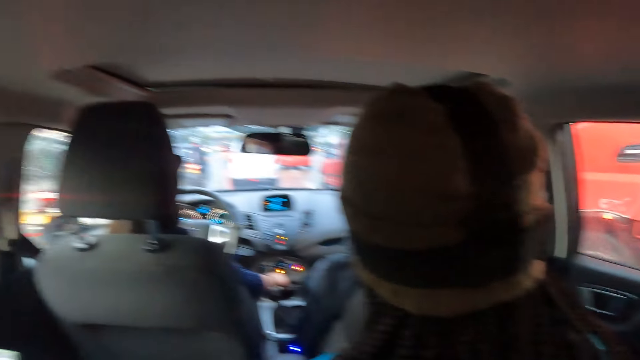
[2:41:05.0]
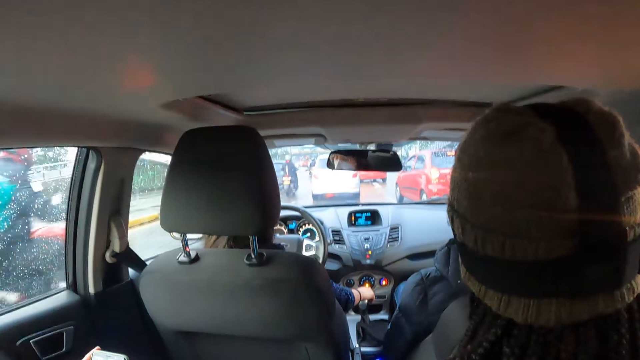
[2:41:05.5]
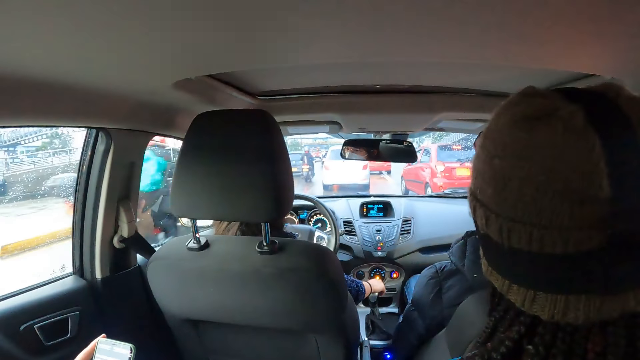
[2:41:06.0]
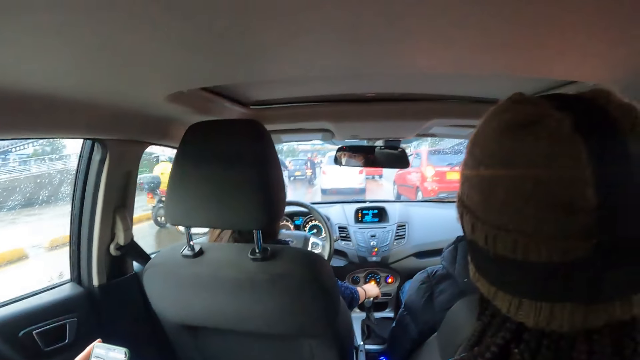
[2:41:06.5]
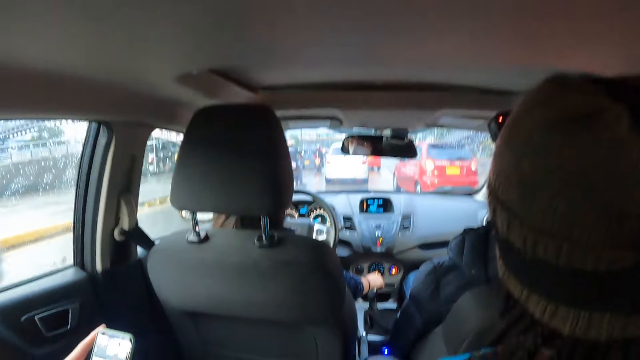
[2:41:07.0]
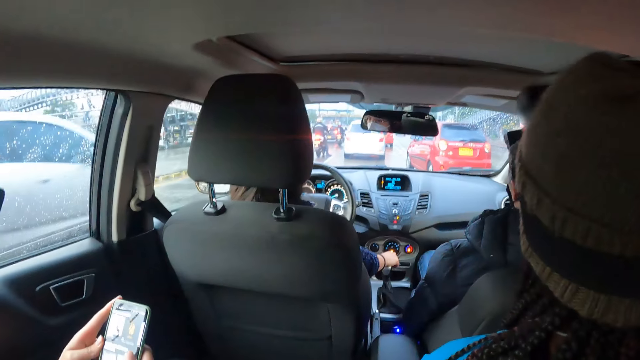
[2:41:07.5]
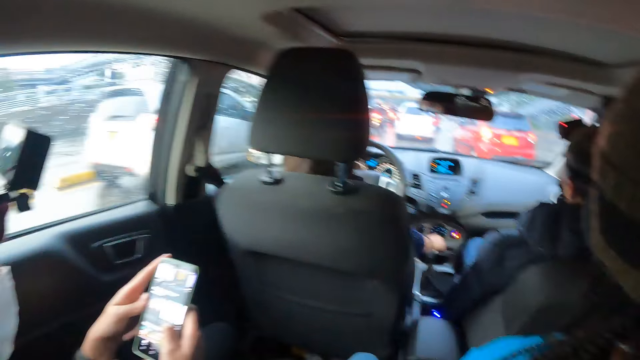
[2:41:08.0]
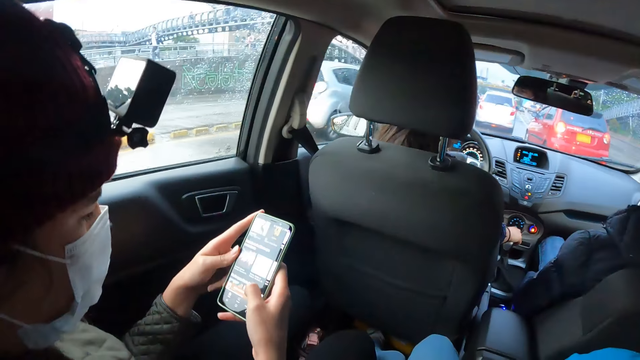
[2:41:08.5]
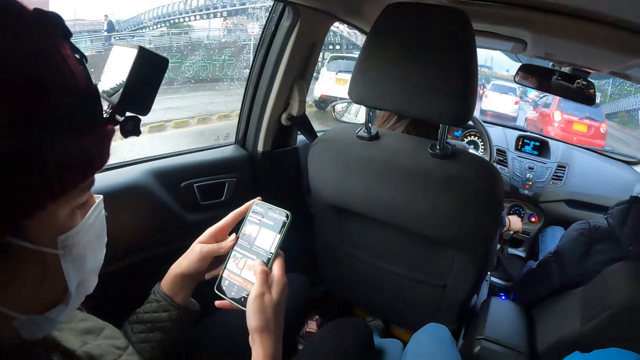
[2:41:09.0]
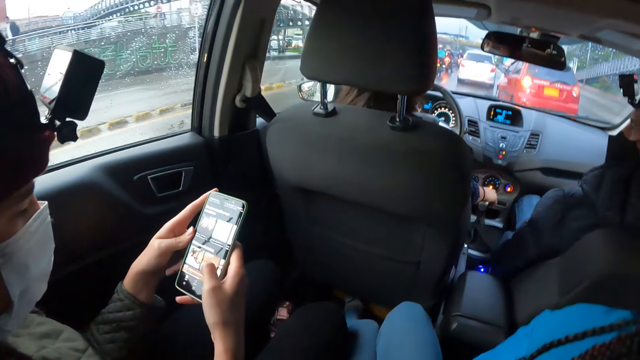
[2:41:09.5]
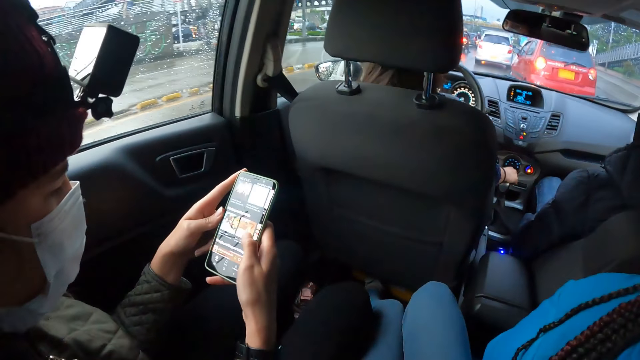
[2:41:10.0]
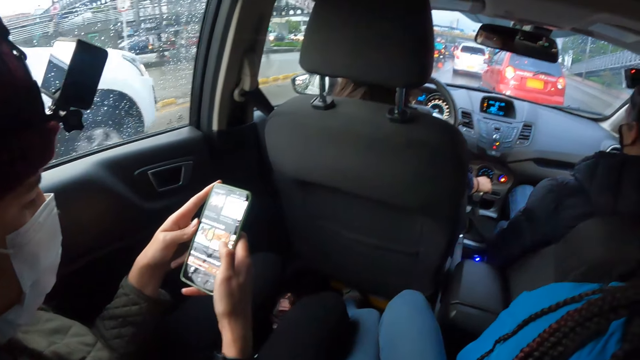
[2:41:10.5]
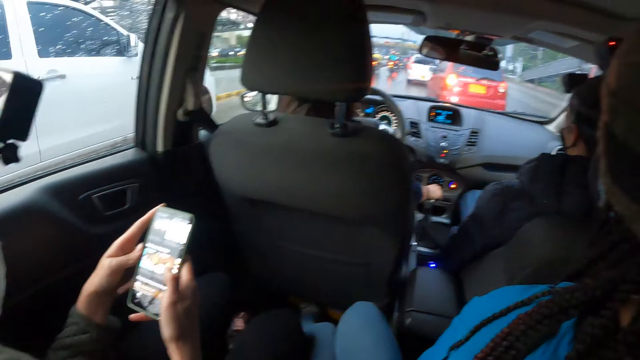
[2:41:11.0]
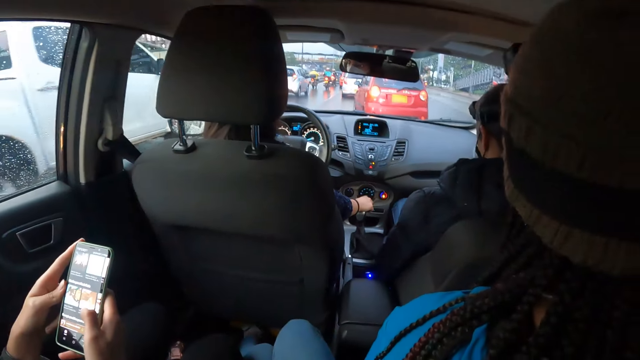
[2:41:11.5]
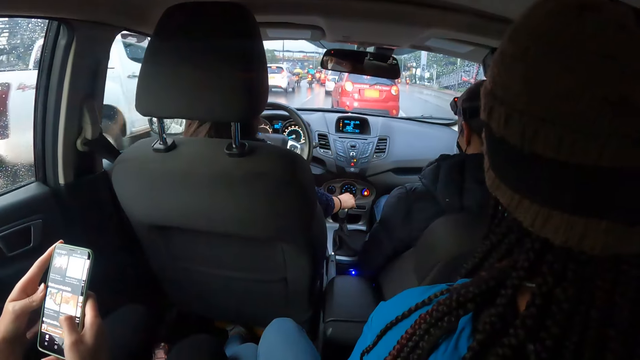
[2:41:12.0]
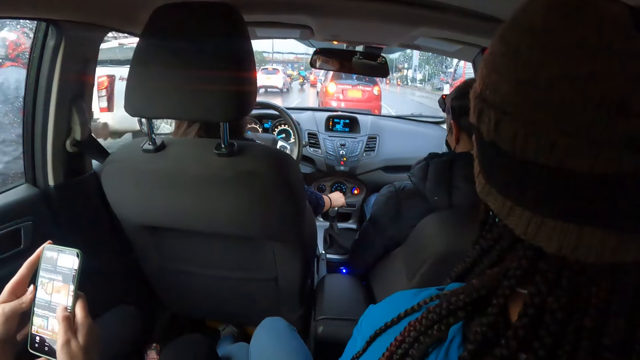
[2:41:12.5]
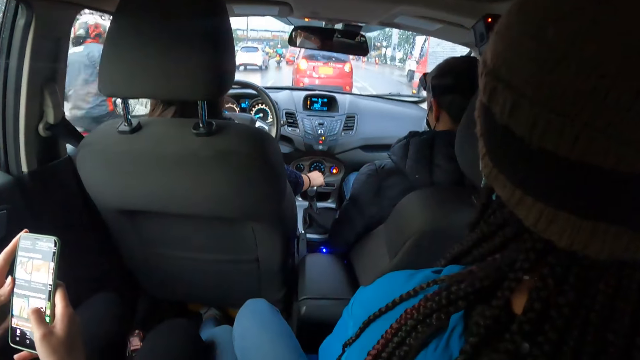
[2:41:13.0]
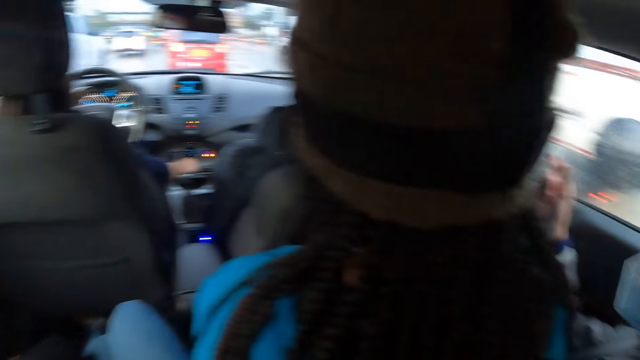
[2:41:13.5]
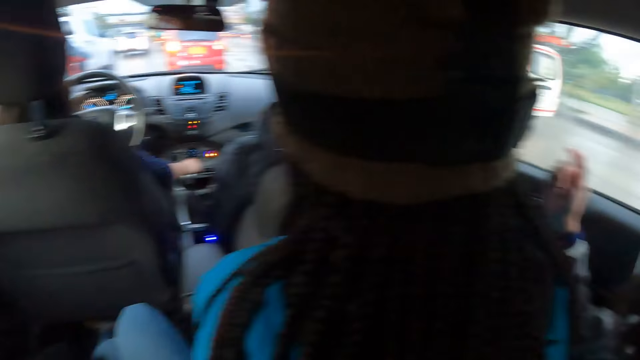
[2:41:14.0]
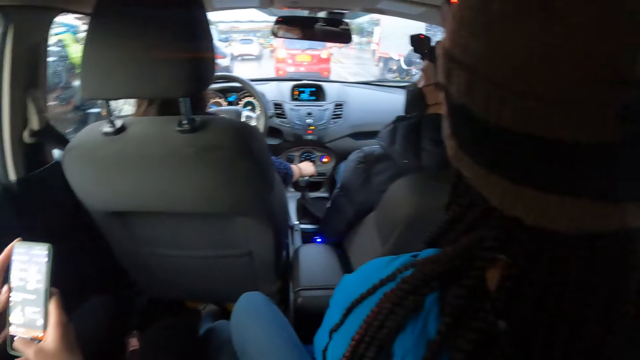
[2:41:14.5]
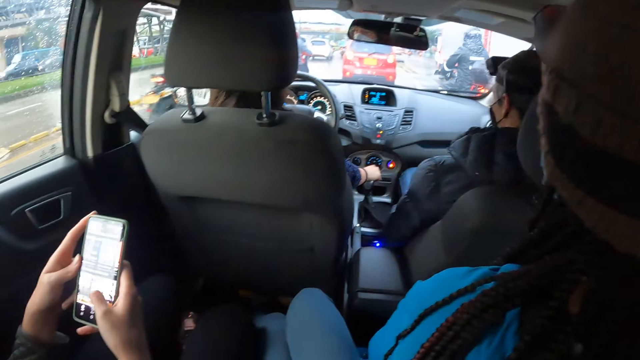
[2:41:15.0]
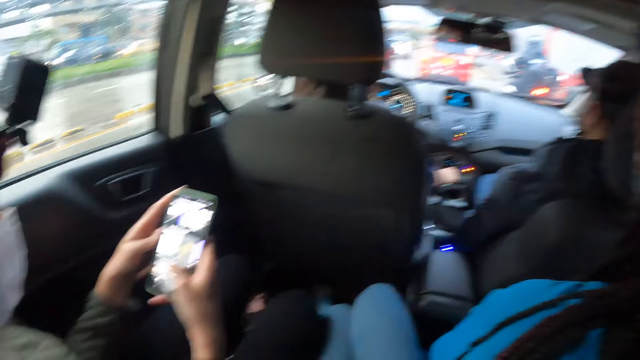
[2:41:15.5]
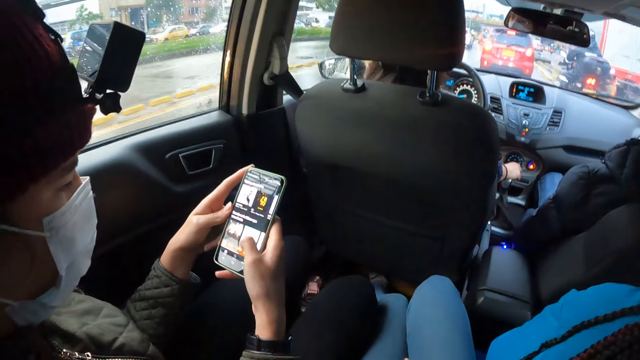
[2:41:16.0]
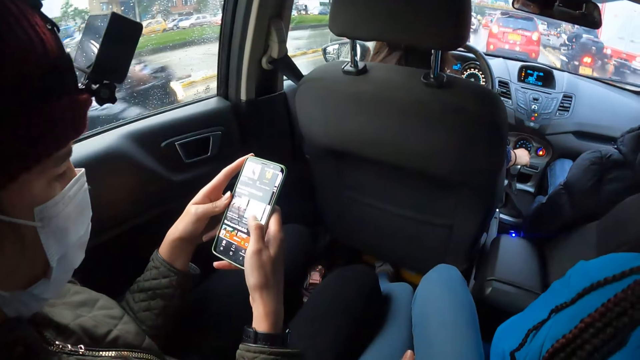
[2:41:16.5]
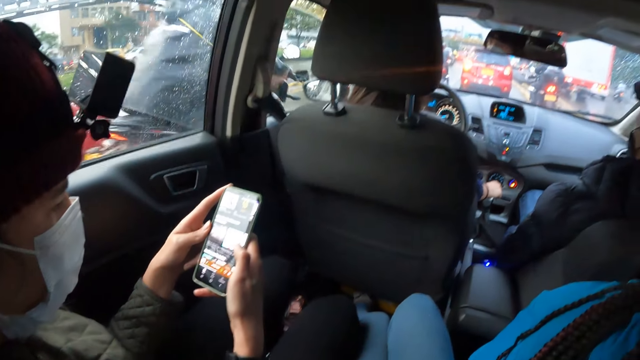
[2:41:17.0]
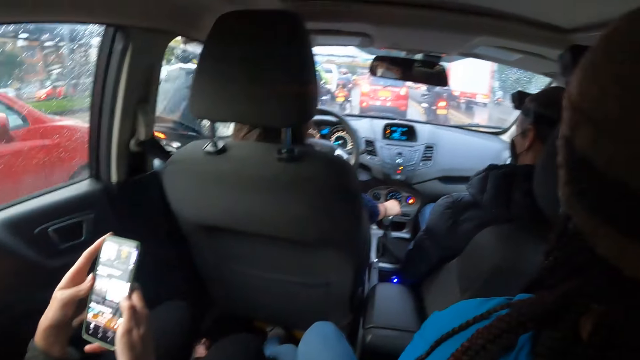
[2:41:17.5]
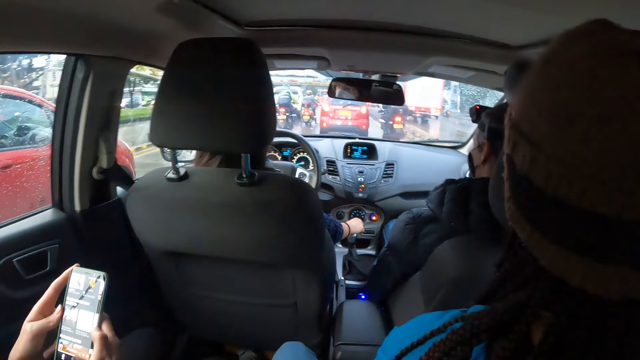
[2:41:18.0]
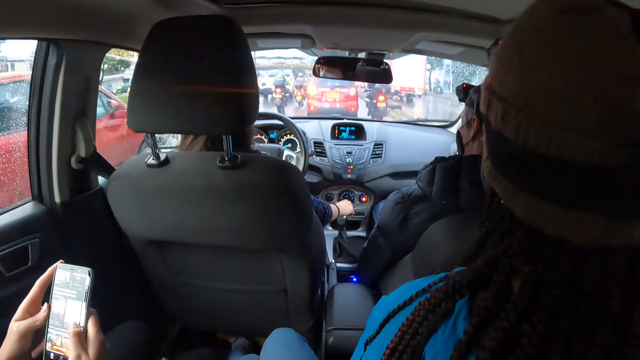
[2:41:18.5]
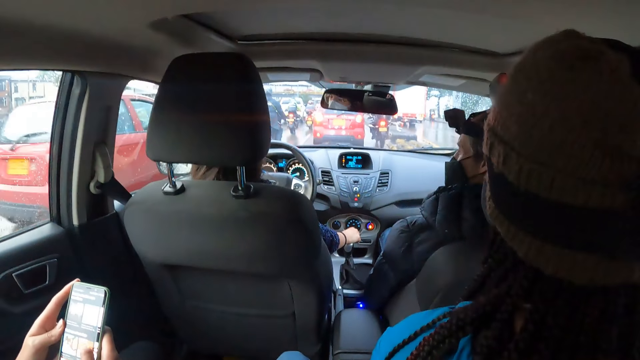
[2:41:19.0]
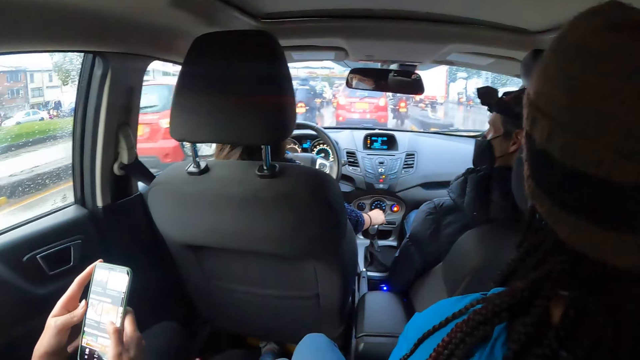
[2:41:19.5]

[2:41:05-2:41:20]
The camera wearer looks forward. A person operates a phone. Another person holds the gear. The camera wearer looks aside. The first person operates the phone. The camera wearer looks forward.

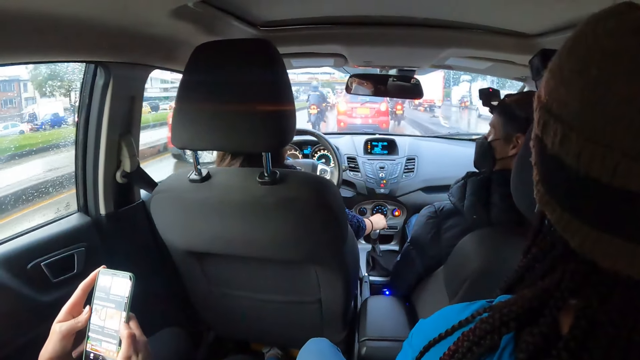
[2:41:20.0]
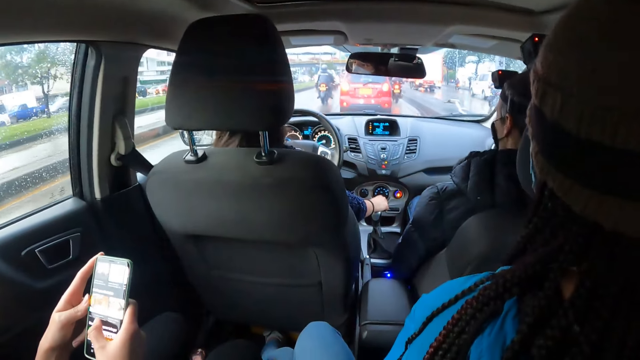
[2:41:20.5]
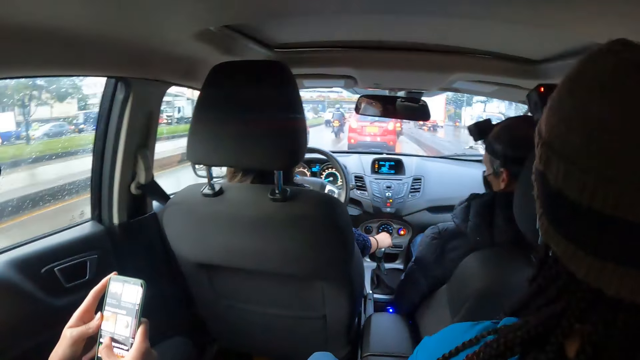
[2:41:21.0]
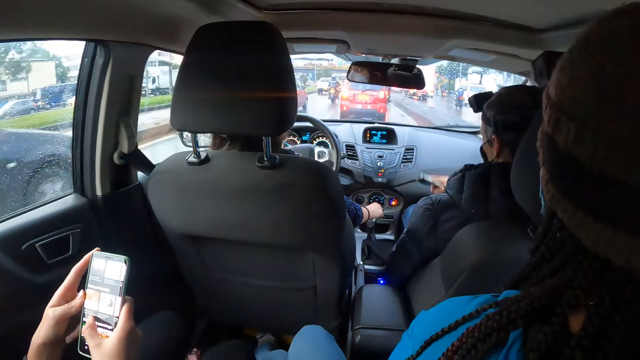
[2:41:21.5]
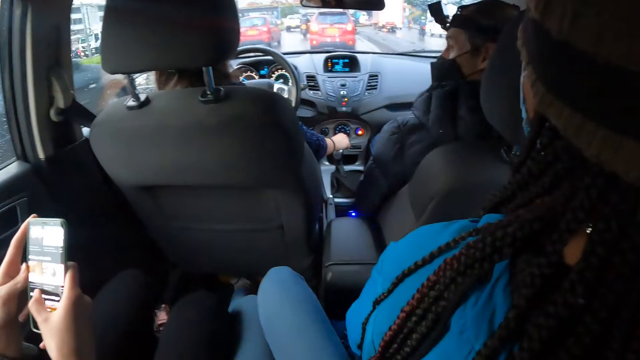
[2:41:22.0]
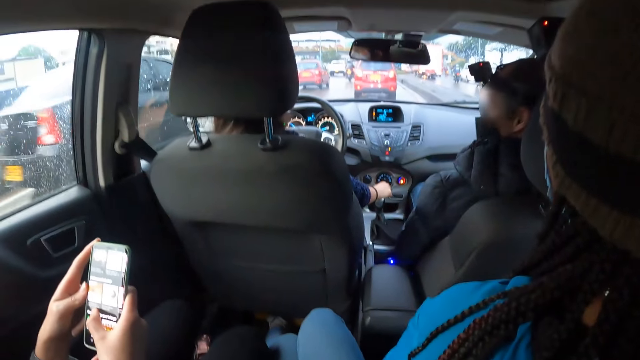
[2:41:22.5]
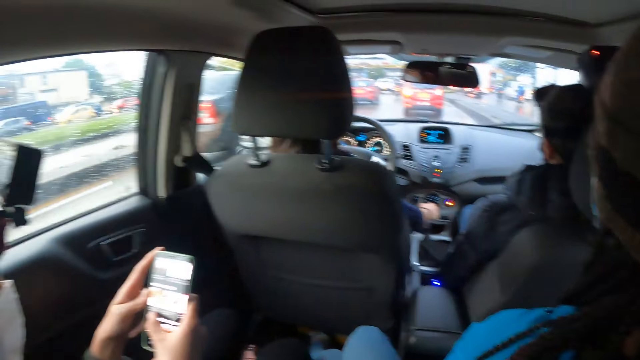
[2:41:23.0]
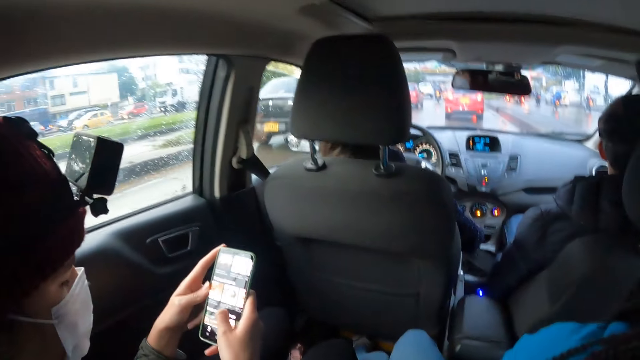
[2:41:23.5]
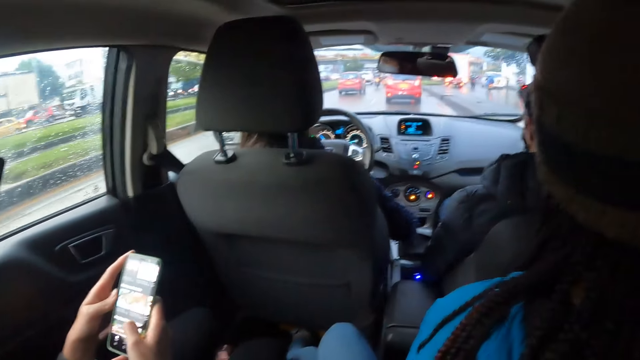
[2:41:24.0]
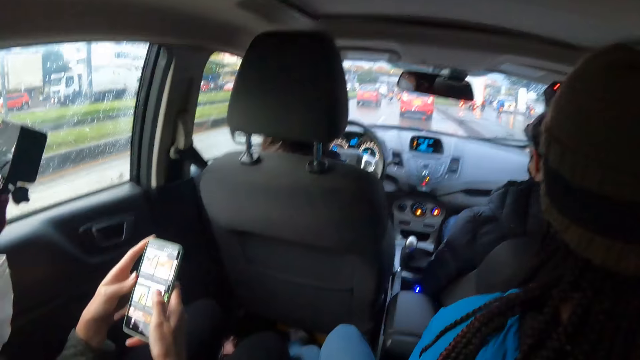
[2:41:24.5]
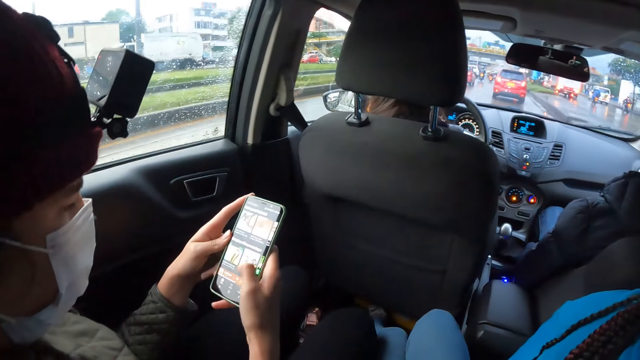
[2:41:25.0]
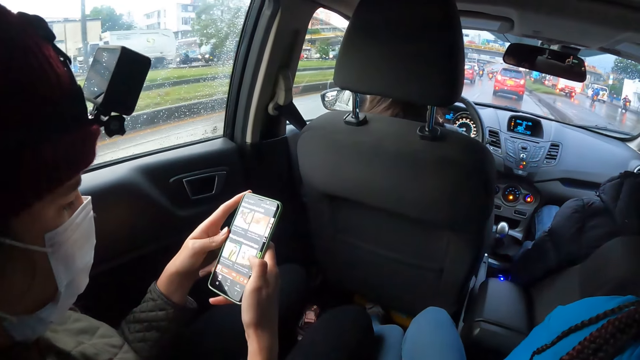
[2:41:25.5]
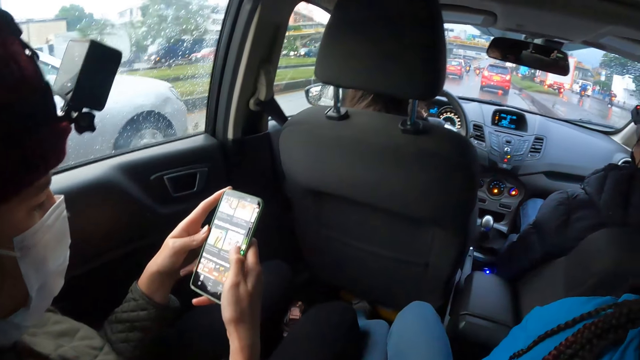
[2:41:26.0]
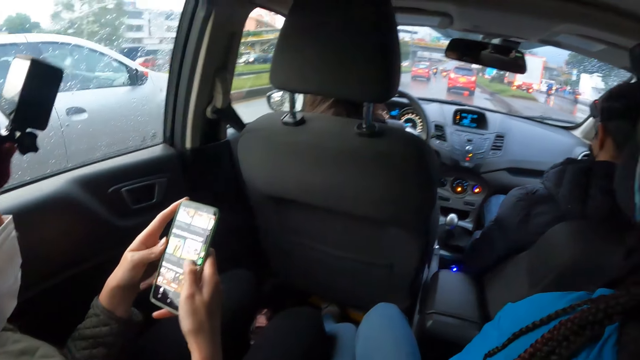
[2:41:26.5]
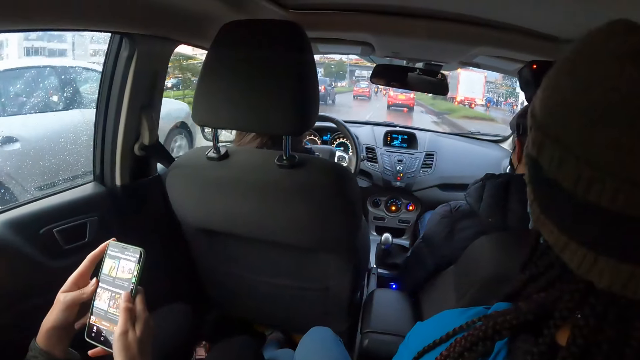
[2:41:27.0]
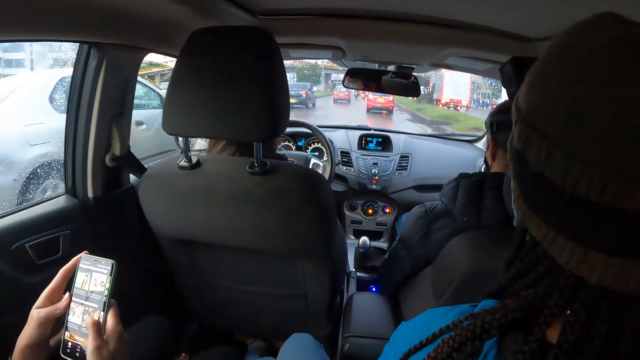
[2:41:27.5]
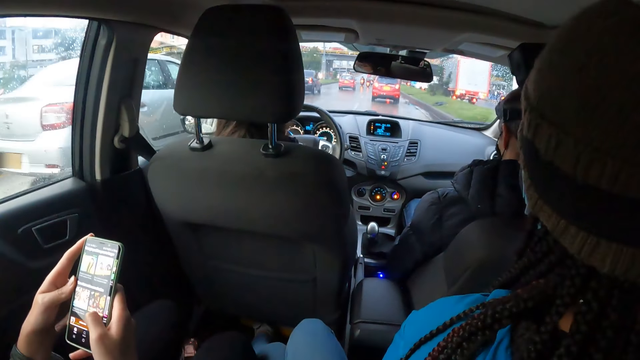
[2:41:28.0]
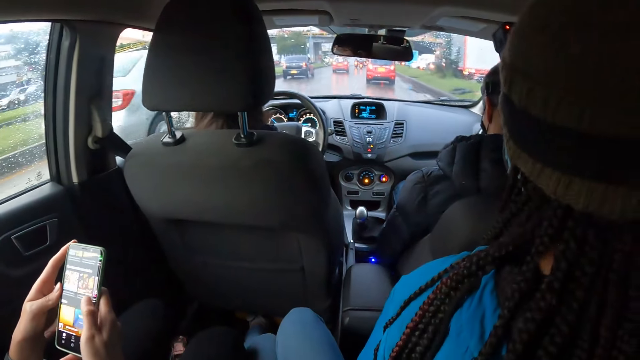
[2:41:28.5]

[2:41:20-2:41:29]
A man gesticulates with a phone in his right hand. The man holds the phone. A woman adjusts the gear of the car with her right hand. A person operates a phone.
